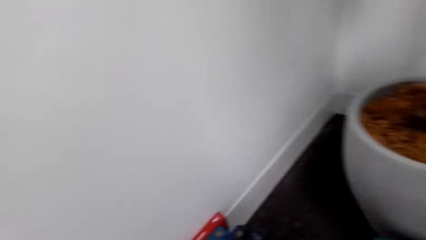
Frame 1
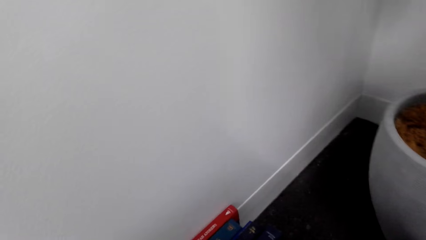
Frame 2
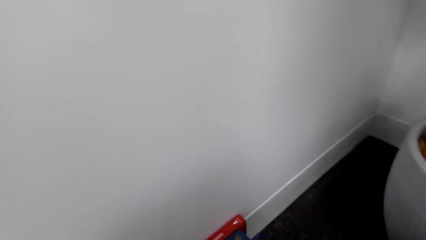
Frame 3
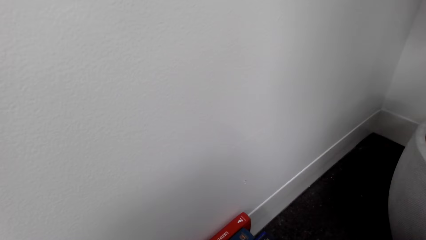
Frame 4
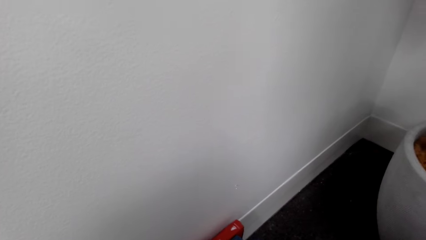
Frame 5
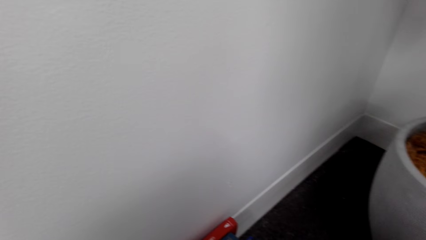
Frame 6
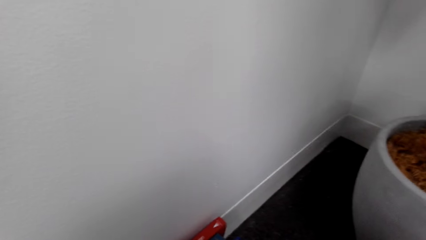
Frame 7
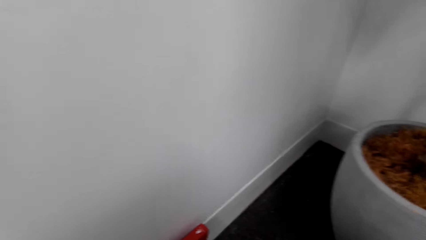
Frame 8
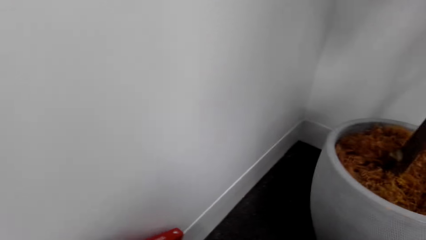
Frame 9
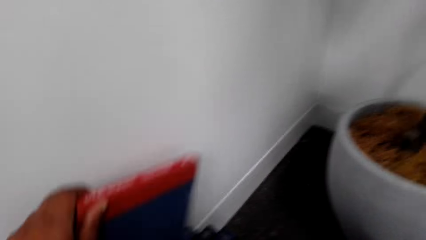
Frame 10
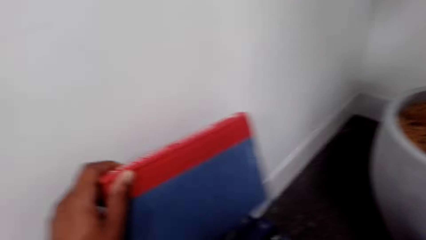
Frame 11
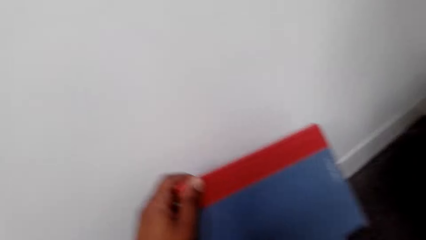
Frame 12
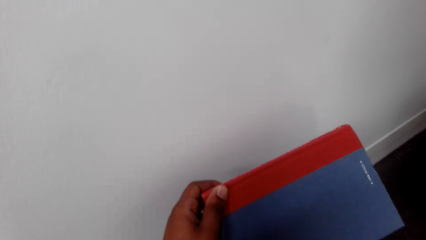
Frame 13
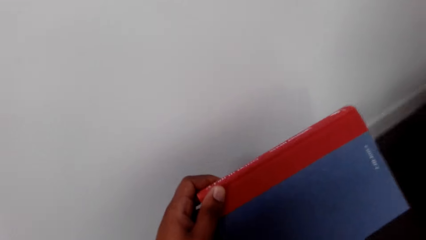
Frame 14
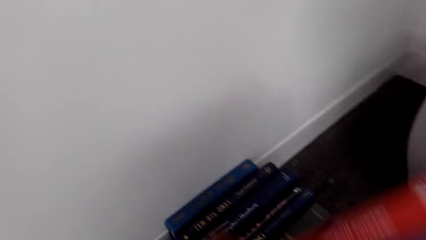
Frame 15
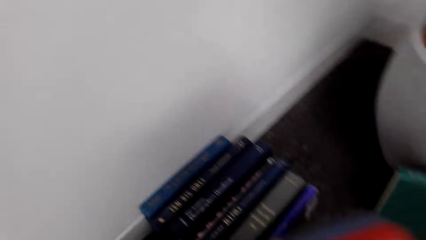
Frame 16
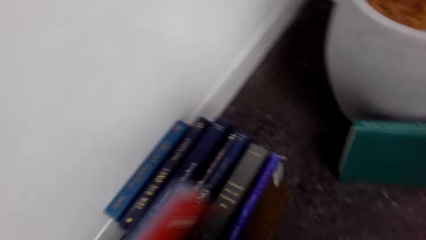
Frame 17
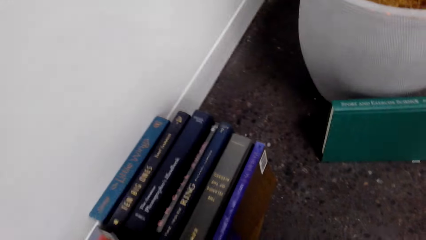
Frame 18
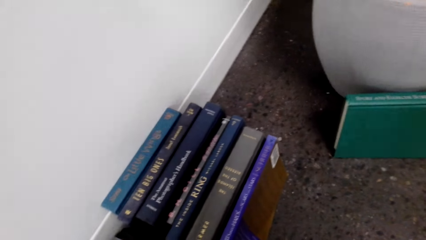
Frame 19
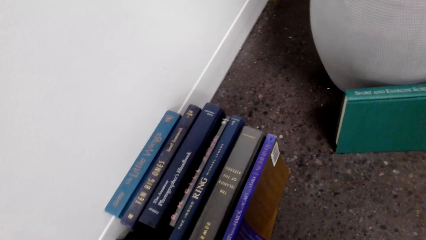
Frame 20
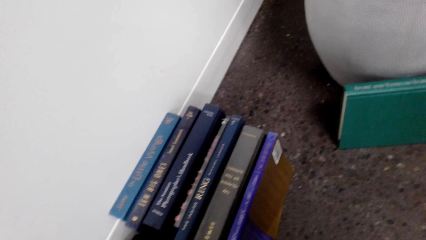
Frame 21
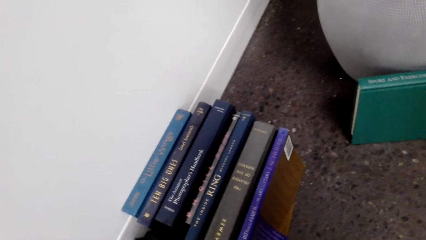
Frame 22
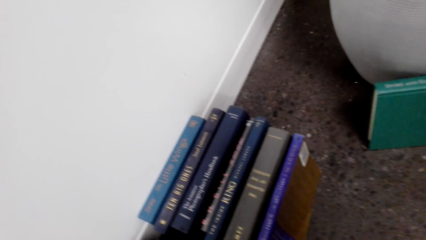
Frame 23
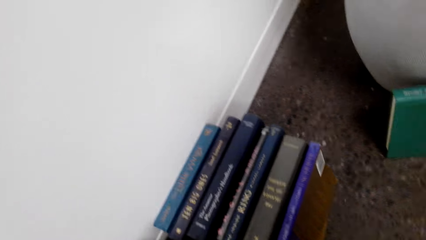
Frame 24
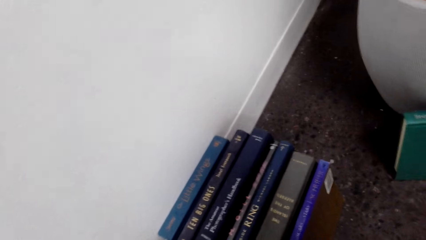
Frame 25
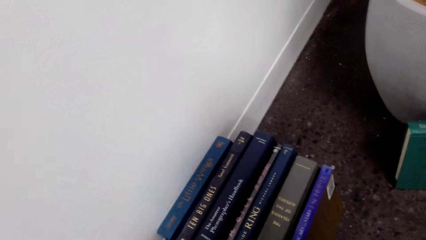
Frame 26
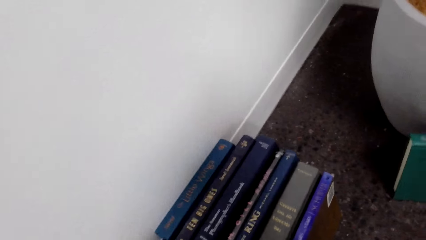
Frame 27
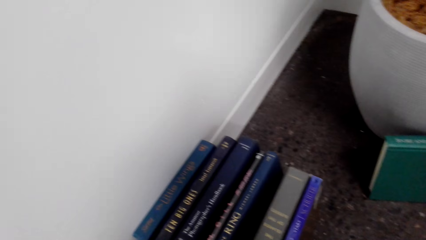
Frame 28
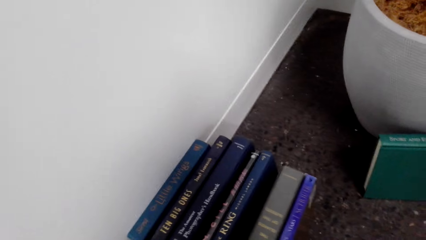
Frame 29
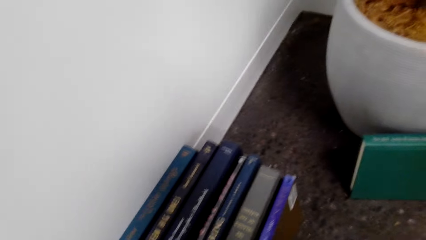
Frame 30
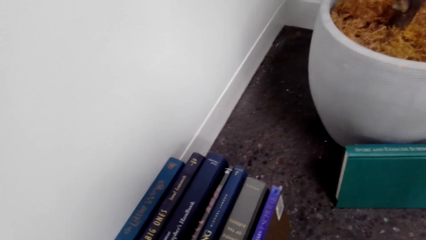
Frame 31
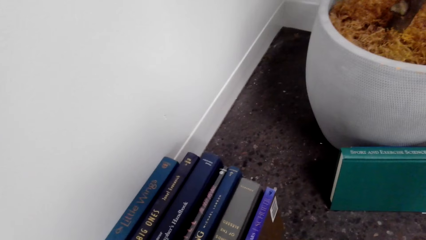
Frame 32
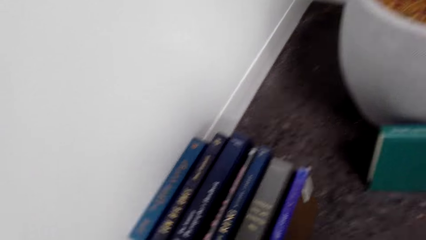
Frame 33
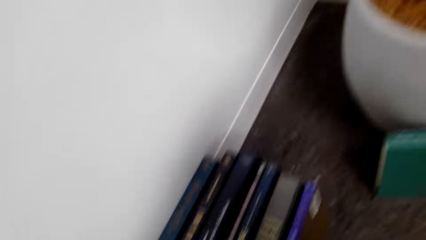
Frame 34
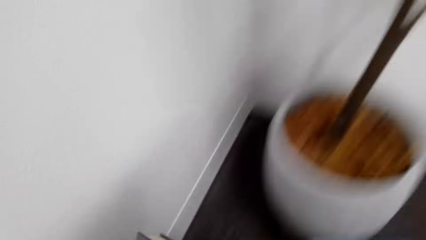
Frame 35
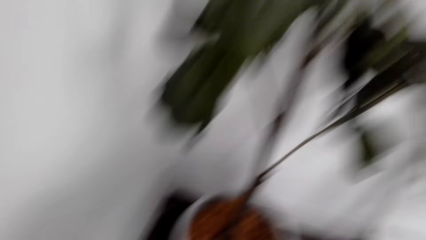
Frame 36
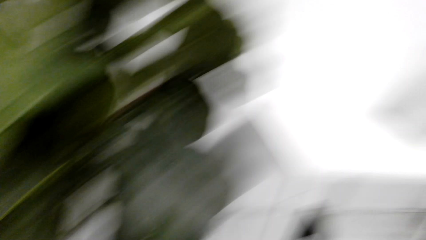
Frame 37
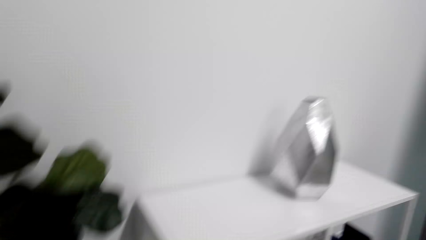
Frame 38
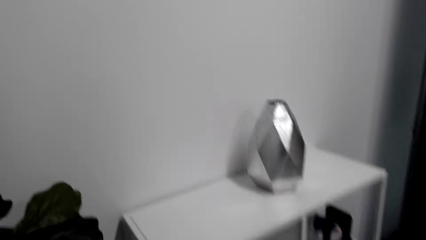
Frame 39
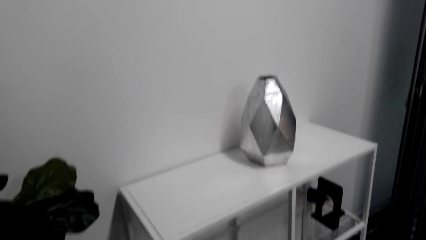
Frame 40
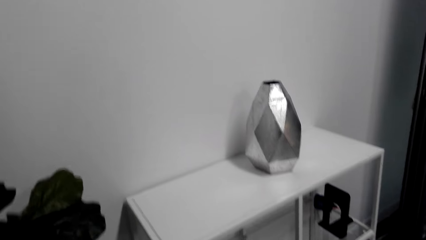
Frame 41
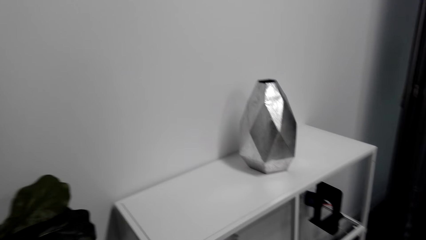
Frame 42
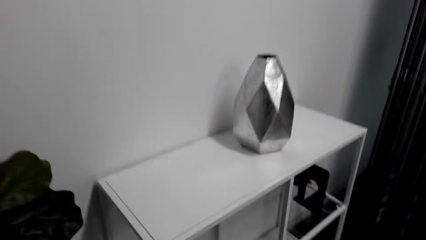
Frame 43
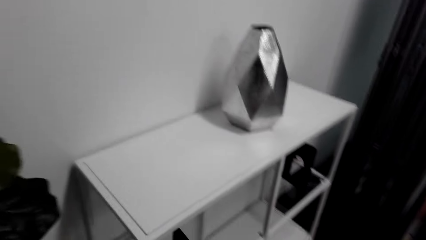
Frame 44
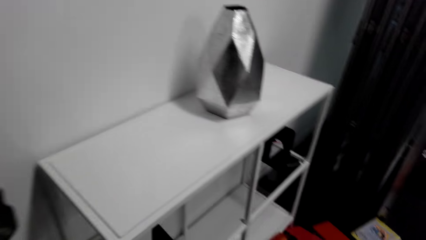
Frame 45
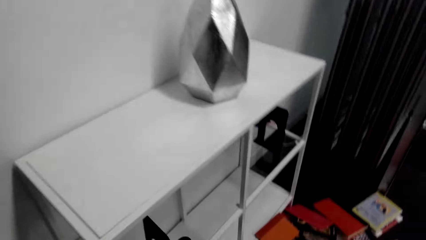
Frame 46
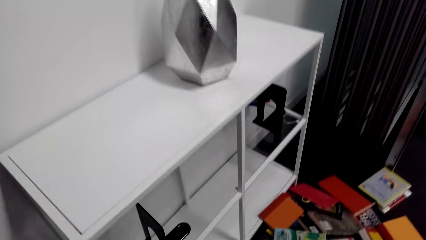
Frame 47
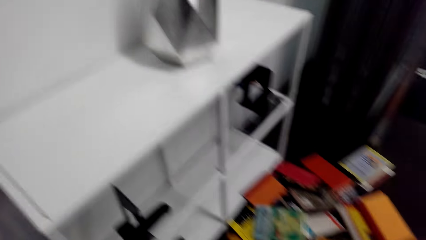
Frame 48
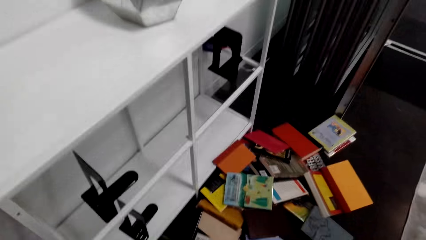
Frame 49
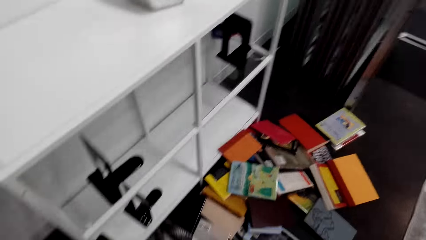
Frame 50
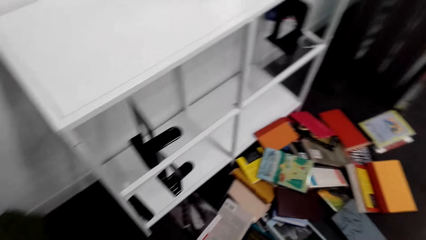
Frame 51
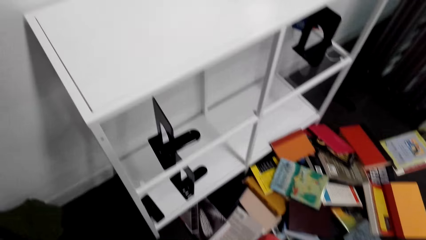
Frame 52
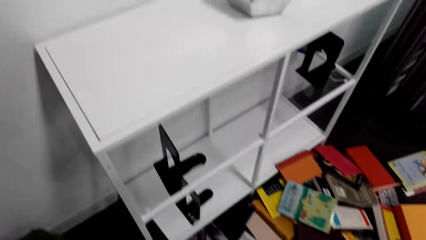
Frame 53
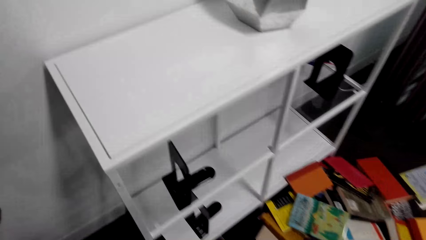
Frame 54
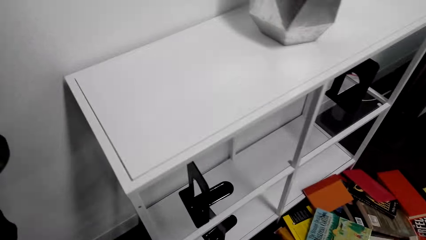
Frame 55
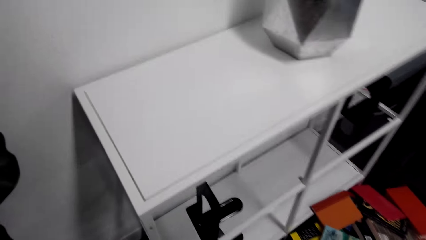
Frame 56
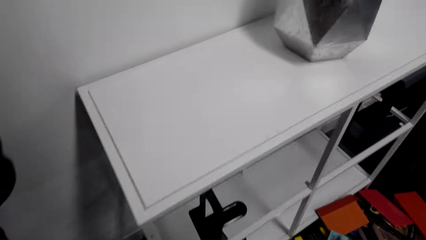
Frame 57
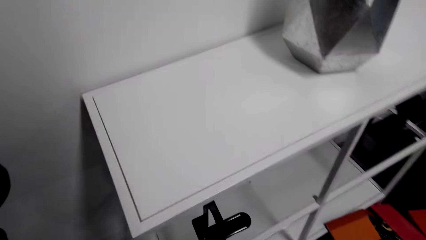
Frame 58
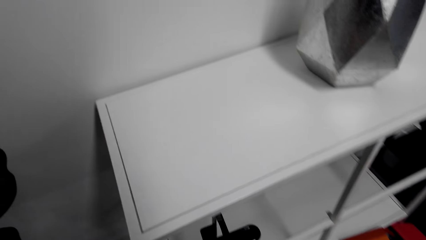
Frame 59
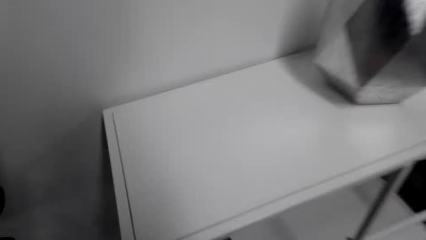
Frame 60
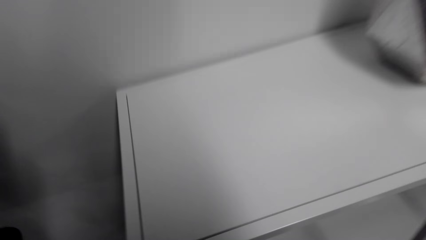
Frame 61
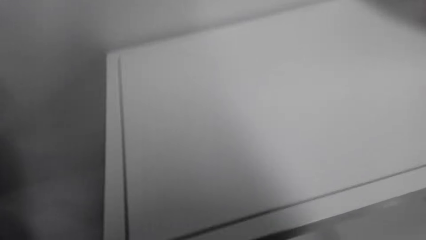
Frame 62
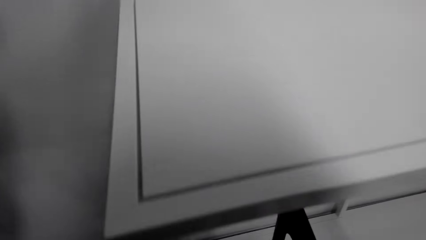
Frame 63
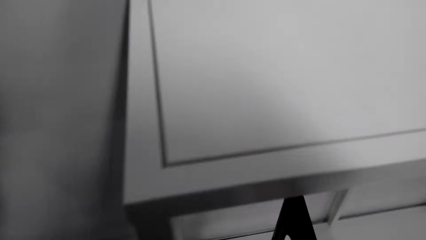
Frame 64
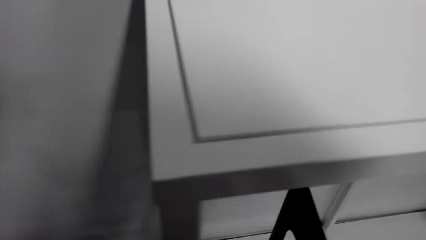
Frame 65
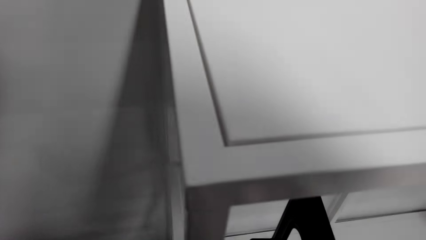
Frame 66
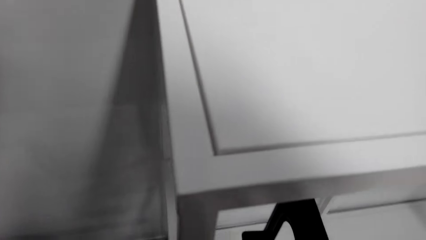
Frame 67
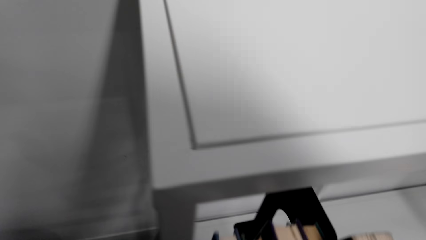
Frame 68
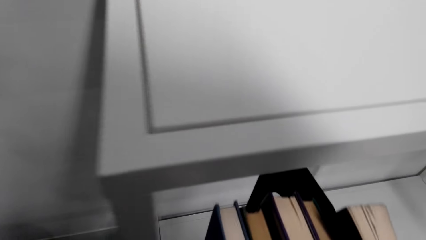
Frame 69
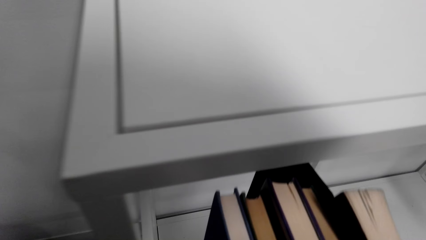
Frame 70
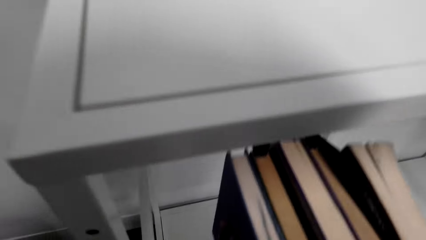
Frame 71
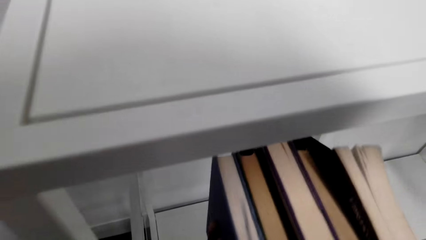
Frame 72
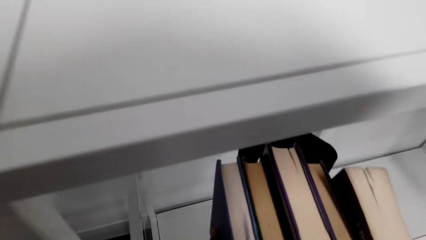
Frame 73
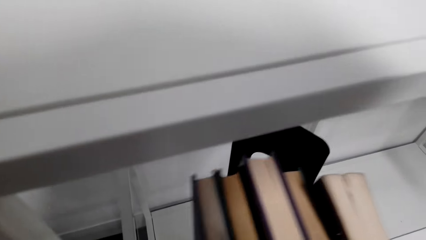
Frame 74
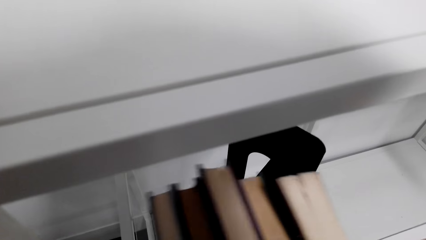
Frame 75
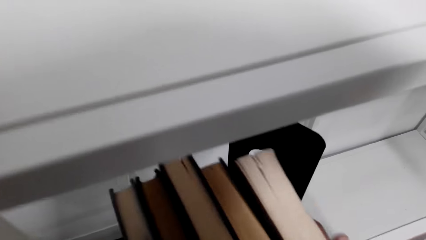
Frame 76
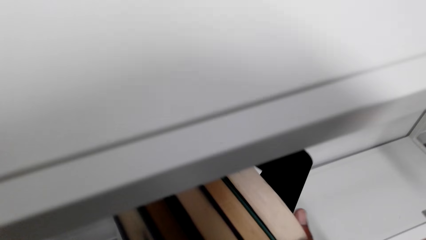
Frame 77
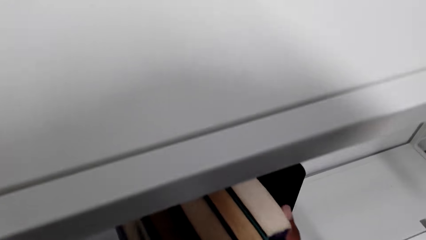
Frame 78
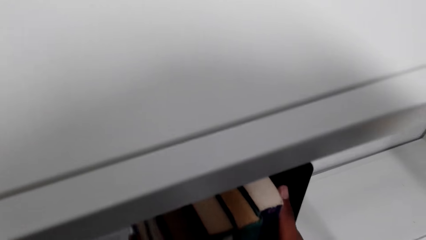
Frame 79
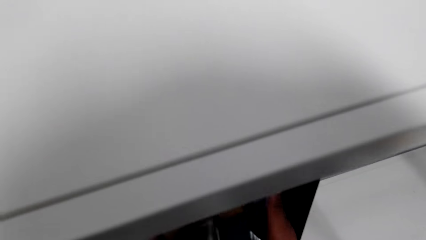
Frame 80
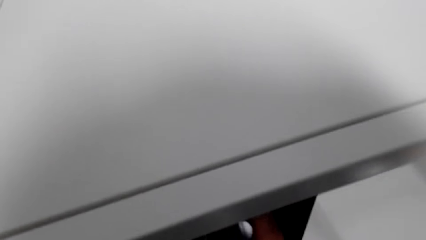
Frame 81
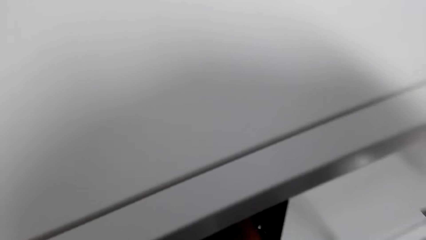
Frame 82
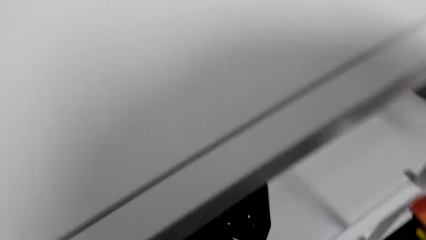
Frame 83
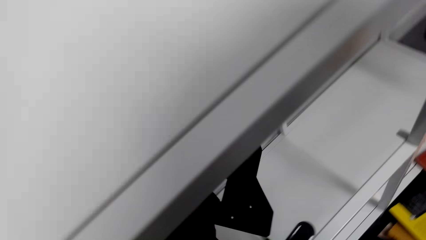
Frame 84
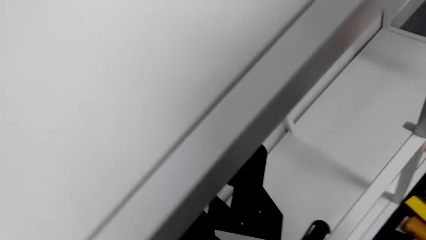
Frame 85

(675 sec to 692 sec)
The camera wearer touches the books on the floor. They take a book. They lift a book and look at the book. They turn the book on the hand. They look at the books on the floor. They put the book down. They touch the books on the floor and look at the plant. They move to the shelf. They look at the shelf and put the books on the shelf.
